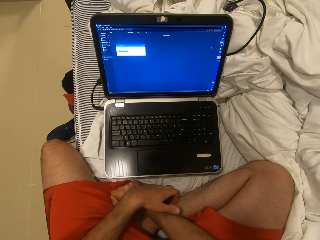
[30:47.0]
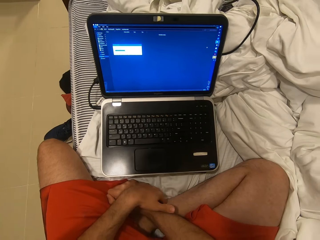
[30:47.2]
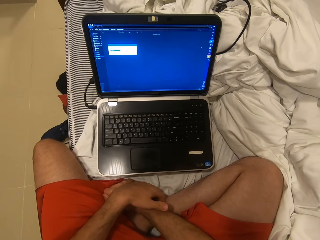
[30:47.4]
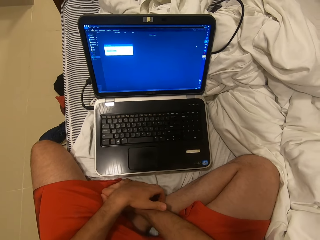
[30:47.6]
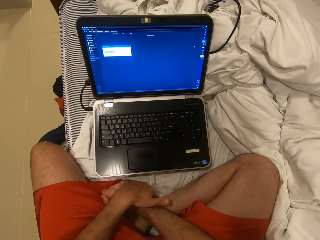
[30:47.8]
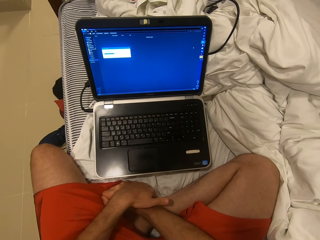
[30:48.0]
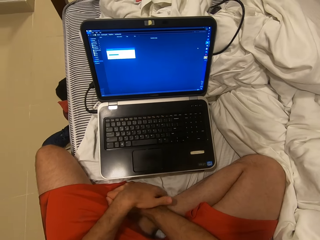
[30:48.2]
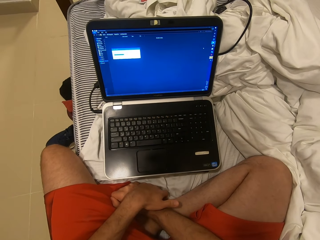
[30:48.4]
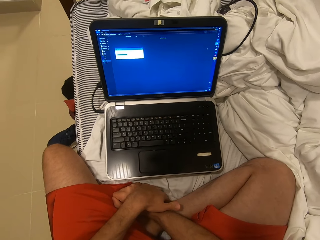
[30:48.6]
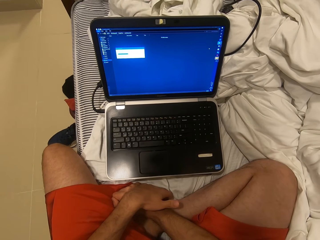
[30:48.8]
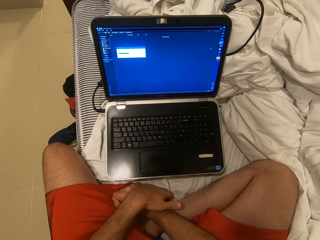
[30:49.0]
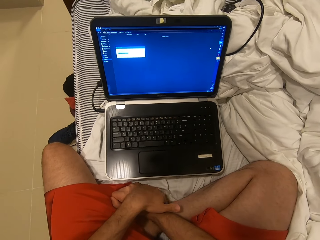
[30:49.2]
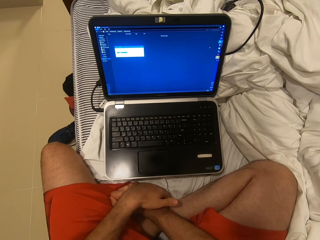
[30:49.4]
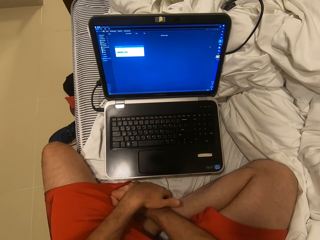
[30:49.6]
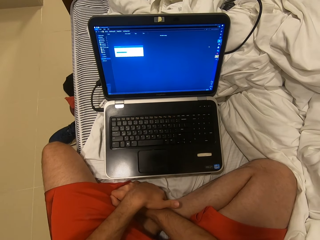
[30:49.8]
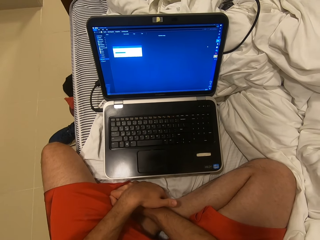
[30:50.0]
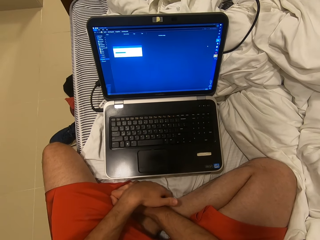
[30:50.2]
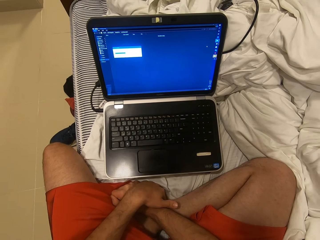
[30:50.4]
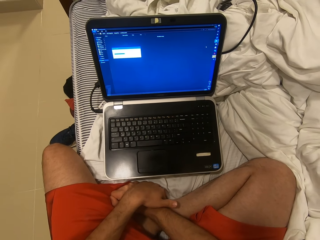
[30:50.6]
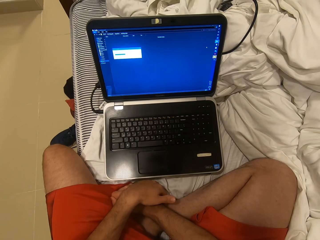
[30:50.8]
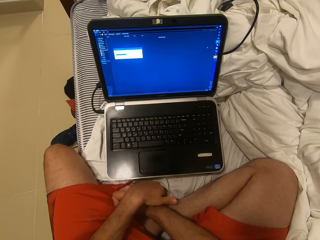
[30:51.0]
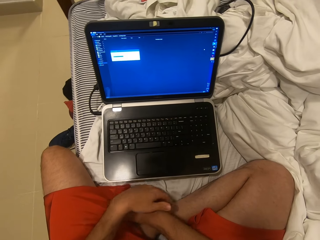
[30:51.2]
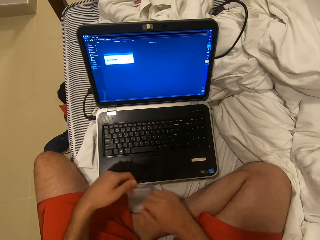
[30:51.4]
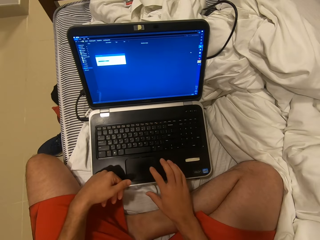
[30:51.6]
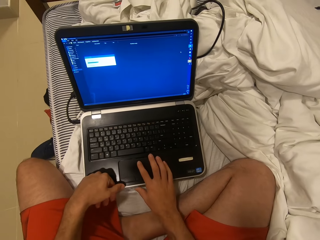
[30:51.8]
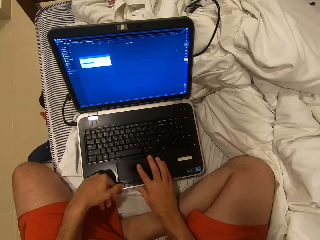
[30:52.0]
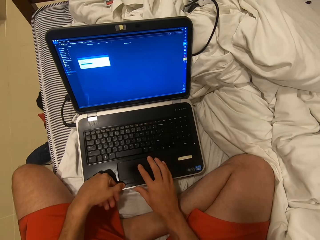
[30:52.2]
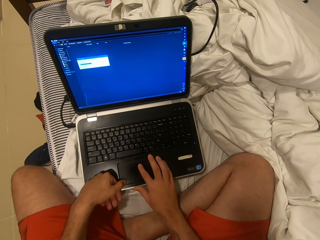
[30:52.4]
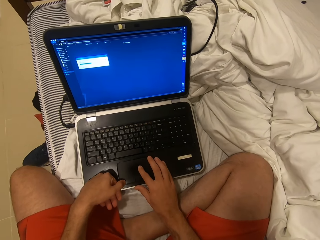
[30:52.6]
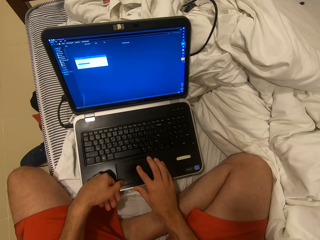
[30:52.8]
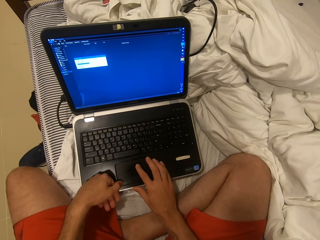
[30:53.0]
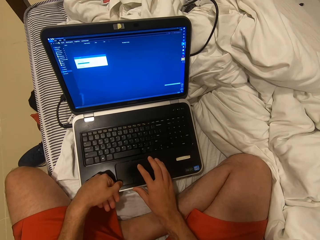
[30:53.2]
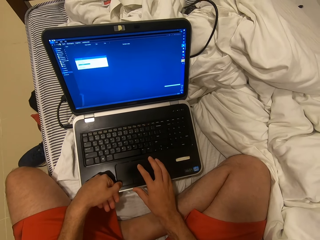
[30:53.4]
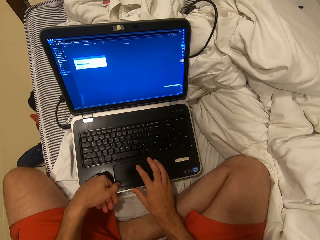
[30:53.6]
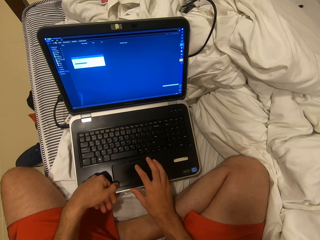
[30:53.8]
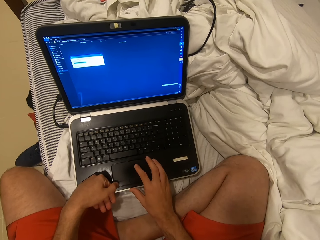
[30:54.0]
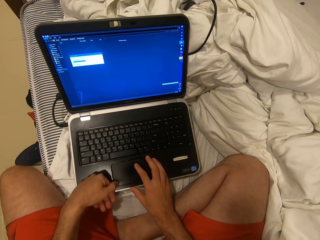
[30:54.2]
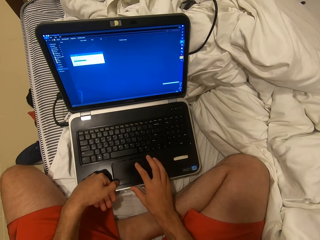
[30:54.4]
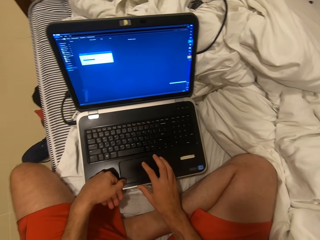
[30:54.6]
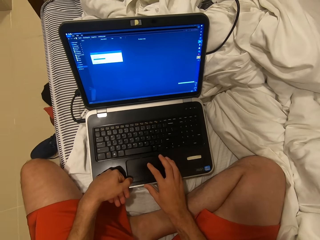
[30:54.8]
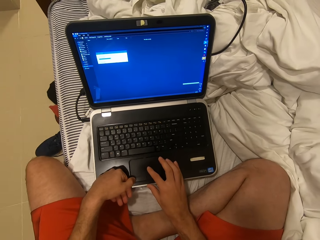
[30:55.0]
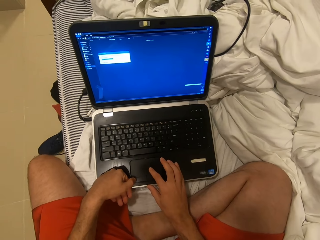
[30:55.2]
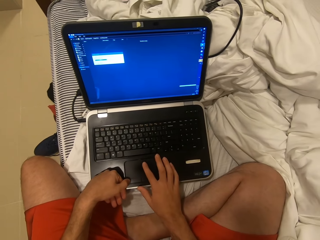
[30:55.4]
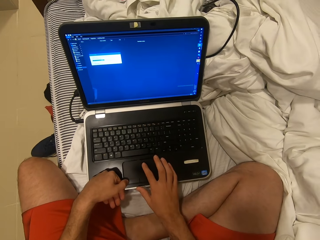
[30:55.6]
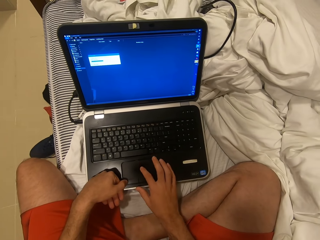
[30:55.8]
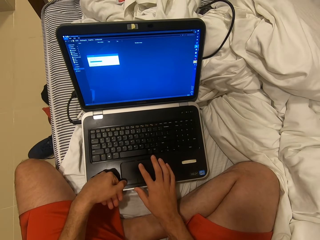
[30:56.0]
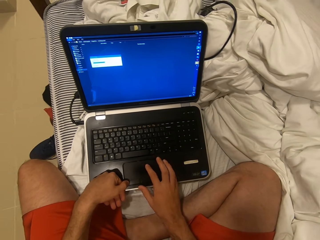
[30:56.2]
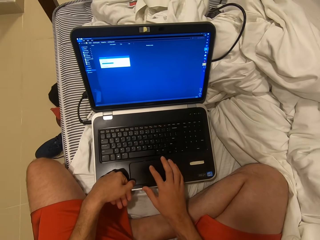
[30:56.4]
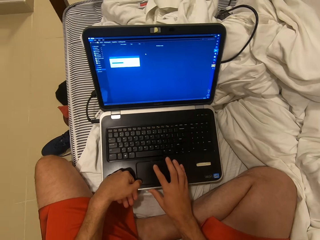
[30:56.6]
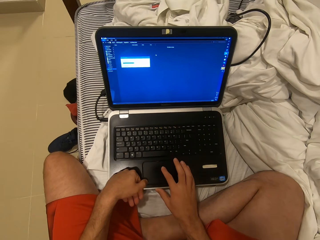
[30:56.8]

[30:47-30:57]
The camera wearer scrolls on the laptop. They operate the laptop.

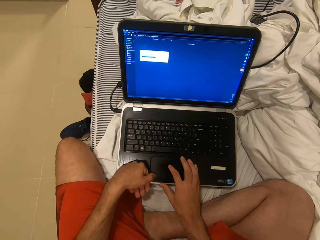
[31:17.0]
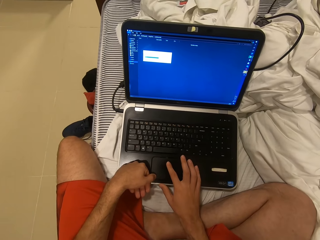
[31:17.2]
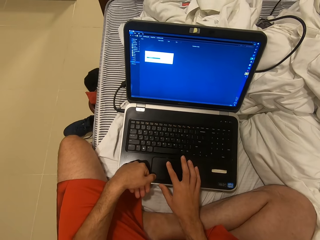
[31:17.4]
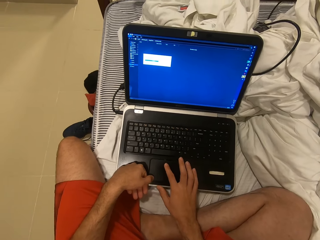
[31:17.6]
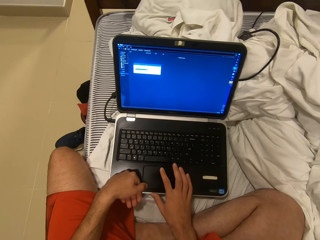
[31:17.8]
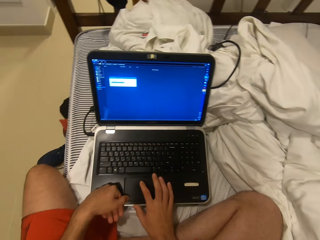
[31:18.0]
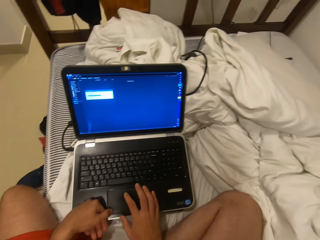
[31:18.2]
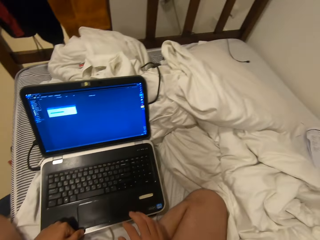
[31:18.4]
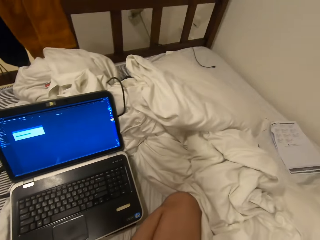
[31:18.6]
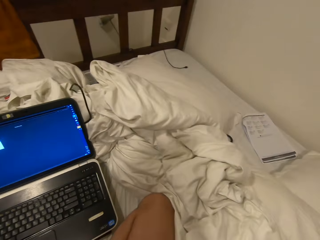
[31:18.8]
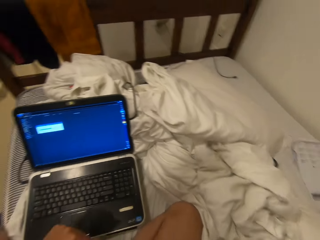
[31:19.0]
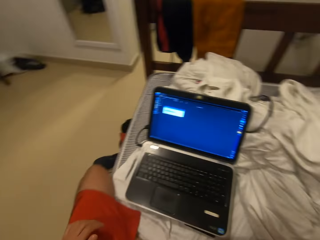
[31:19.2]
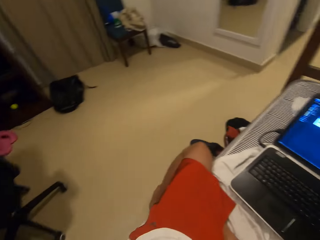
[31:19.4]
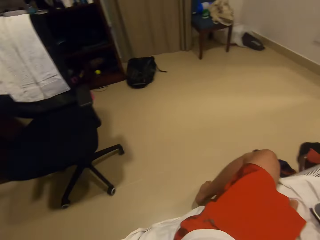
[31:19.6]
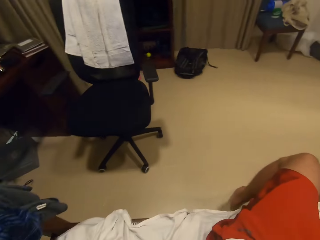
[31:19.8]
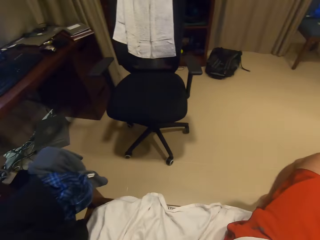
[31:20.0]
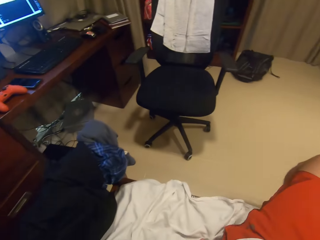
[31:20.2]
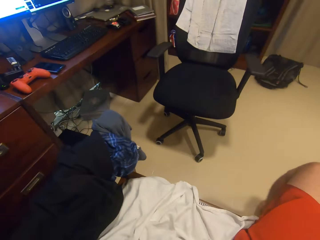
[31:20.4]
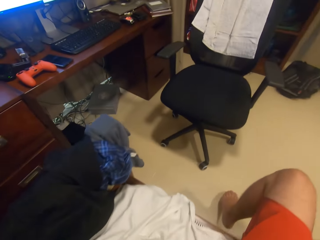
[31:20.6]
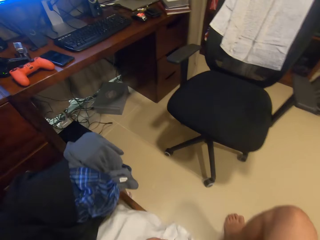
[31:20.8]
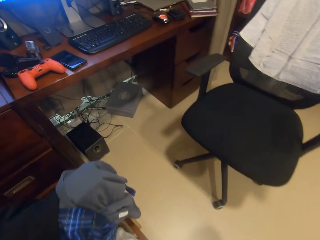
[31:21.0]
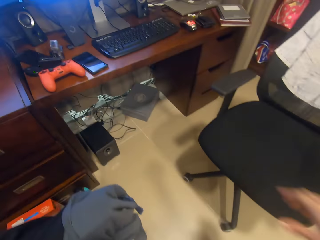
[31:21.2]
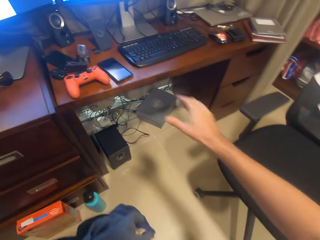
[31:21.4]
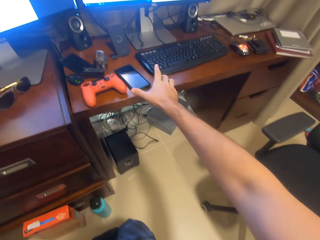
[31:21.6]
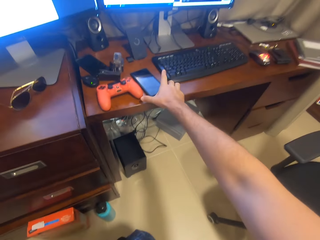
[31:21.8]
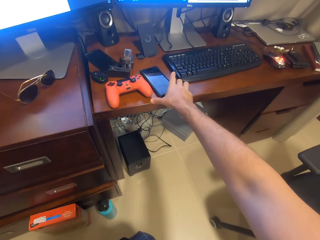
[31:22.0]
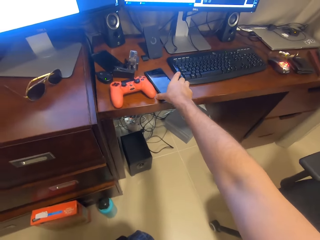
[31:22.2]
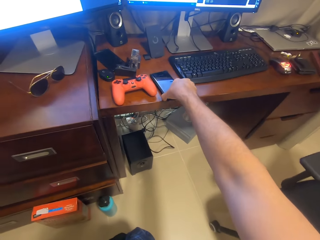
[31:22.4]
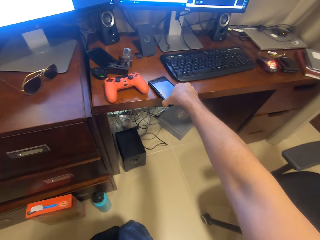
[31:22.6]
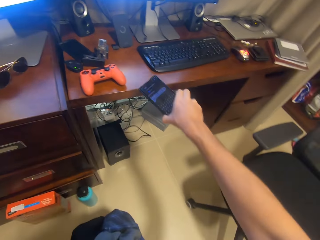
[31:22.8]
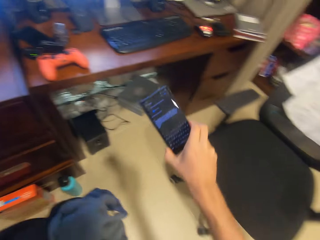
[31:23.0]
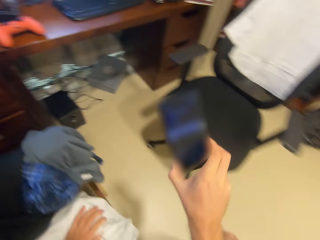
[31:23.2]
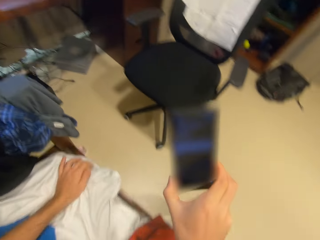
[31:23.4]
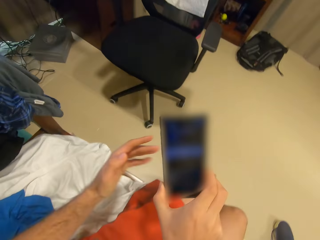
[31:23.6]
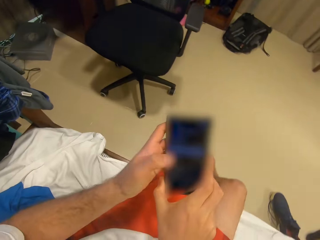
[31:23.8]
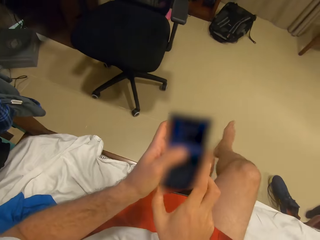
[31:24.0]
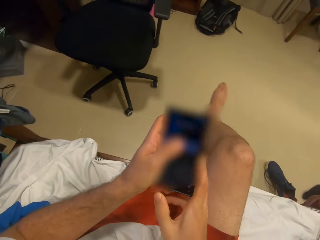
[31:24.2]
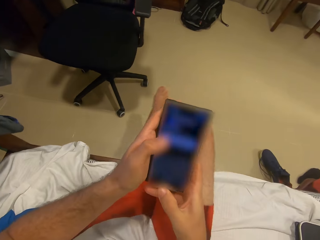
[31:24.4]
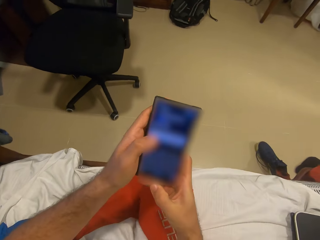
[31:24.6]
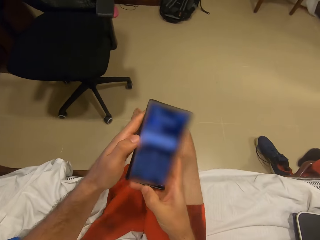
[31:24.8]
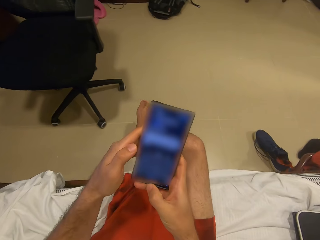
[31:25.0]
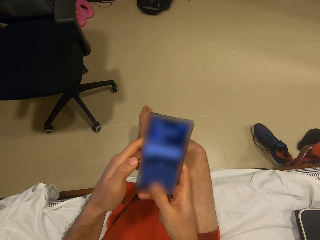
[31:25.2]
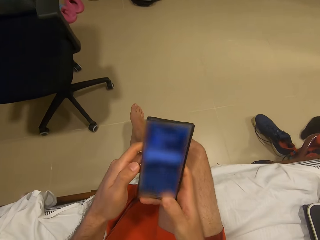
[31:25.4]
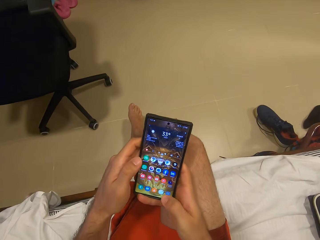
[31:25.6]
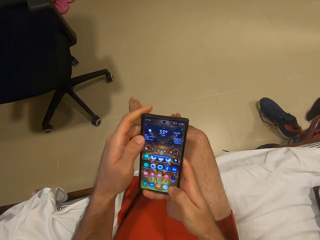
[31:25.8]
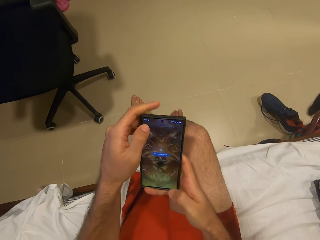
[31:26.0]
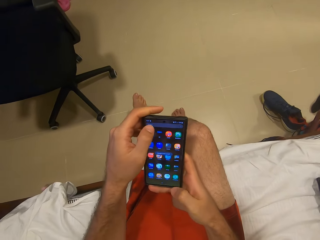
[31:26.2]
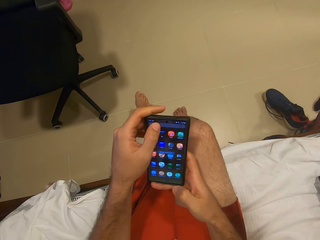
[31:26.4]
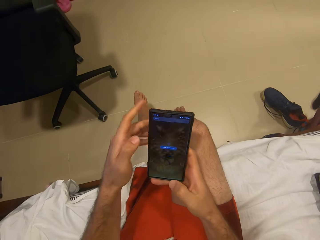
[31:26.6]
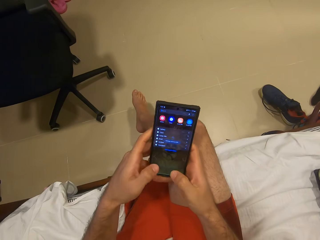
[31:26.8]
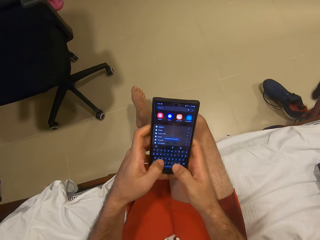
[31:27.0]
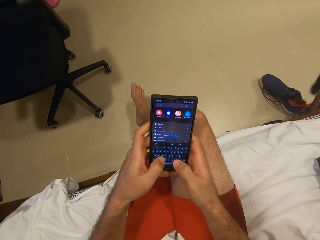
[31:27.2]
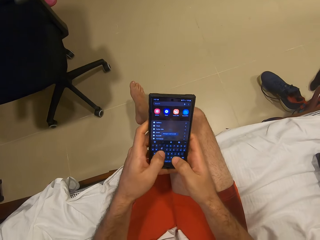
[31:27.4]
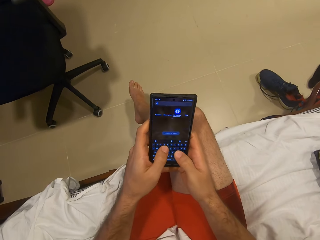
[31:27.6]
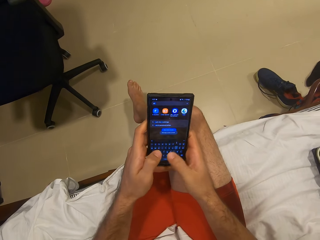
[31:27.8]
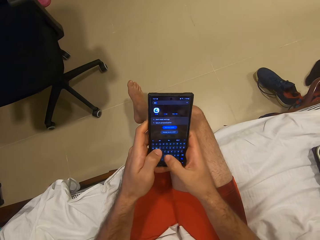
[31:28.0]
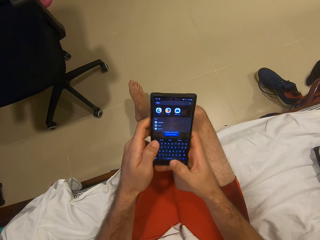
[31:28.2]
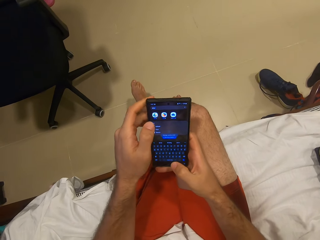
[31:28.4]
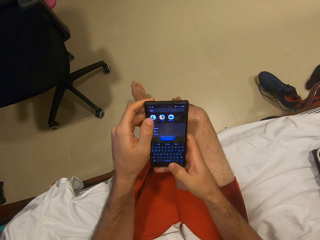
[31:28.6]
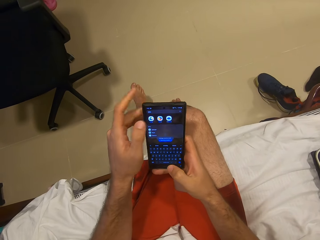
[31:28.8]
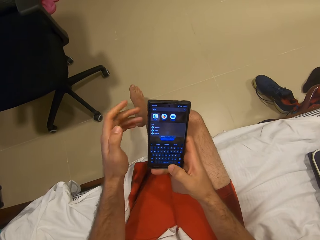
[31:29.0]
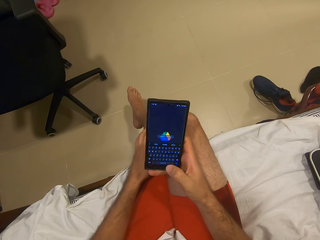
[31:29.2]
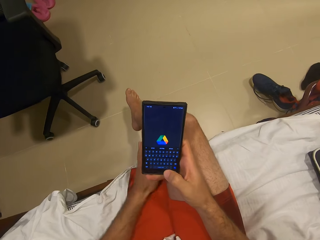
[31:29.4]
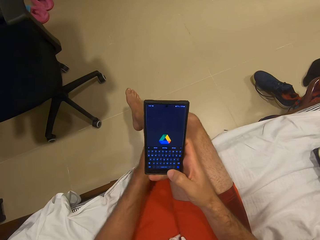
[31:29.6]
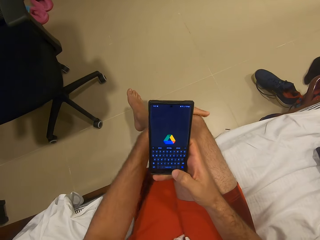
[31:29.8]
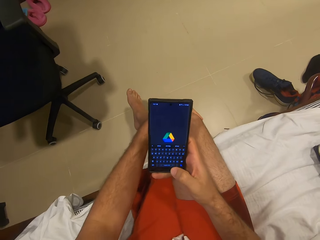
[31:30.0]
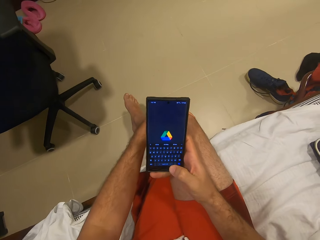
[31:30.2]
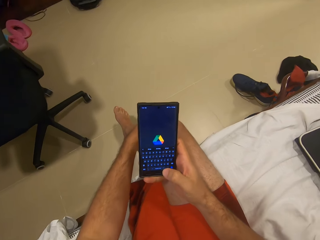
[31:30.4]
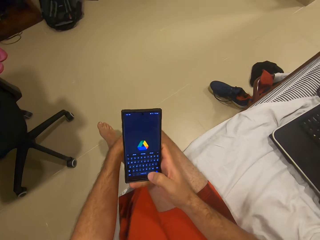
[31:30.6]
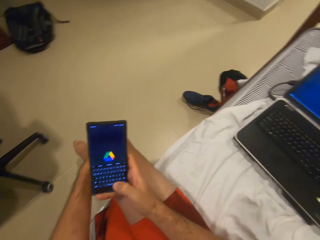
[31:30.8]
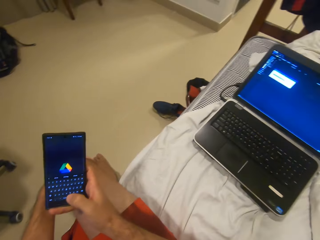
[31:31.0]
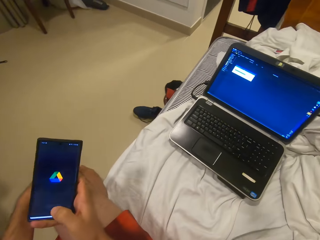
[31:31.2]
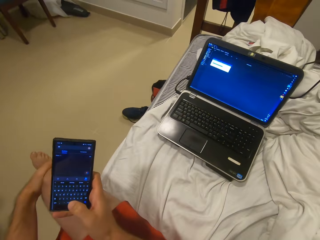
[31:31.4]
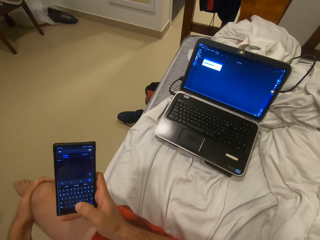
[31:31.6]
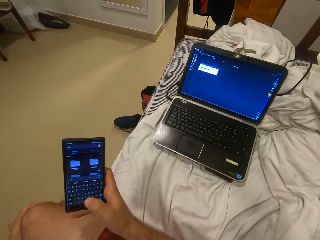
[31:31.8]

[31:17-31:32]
The camera wearer looks around. They turn around. They move a leg. They take a phone. They hold the phone with both hands. They touch on the phone. They adjust the sitting position. They operate the phone. They type on the phone. They touch on the phone. They look on the phone.
